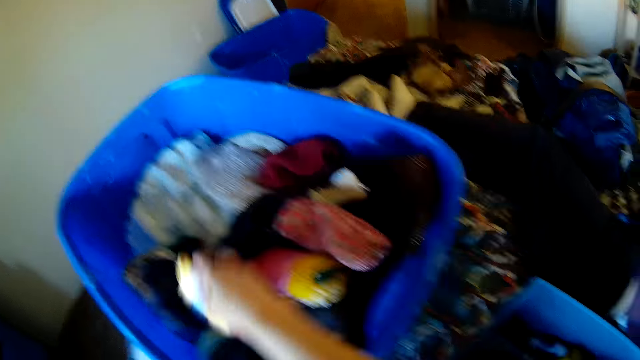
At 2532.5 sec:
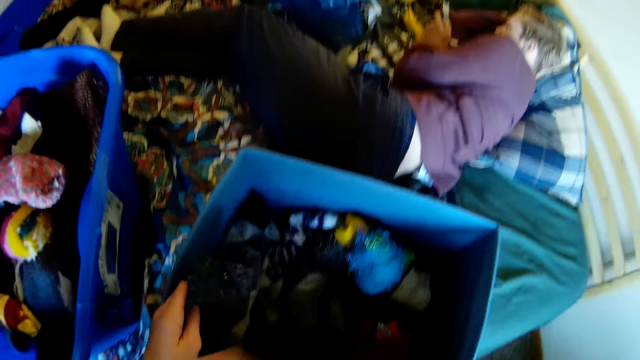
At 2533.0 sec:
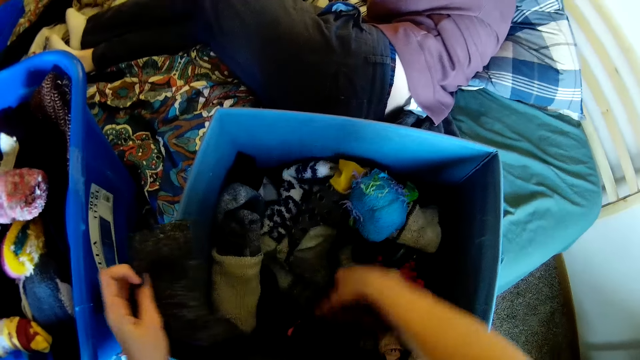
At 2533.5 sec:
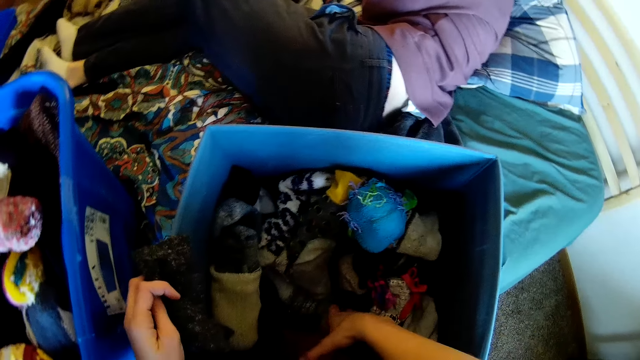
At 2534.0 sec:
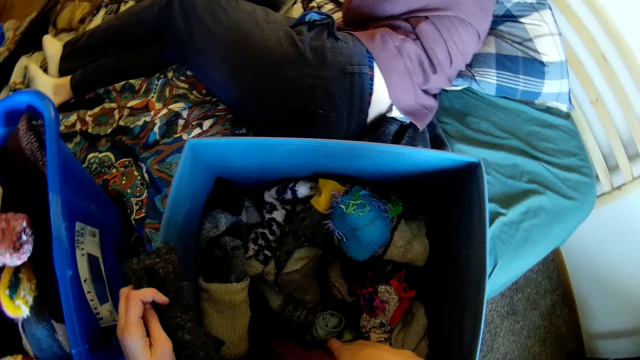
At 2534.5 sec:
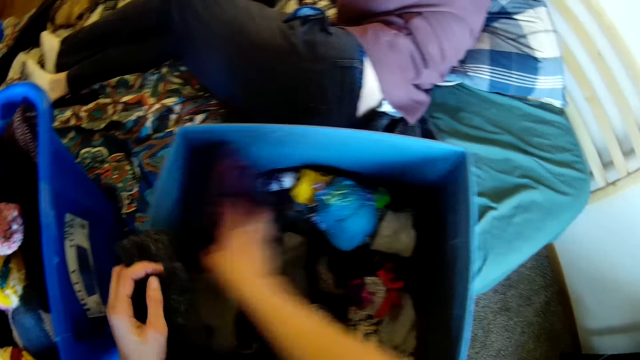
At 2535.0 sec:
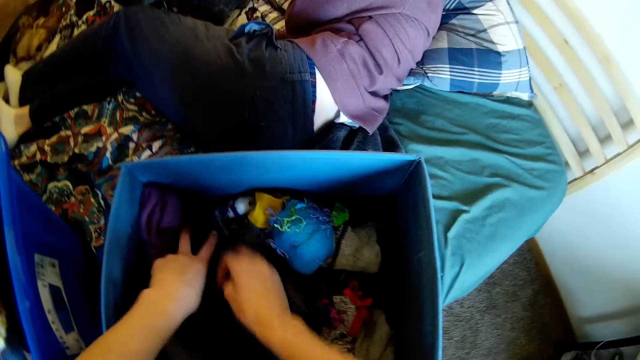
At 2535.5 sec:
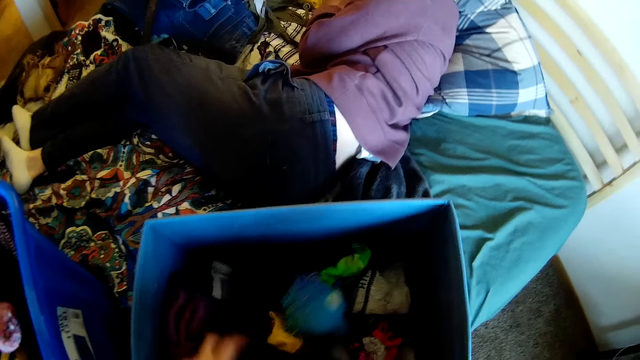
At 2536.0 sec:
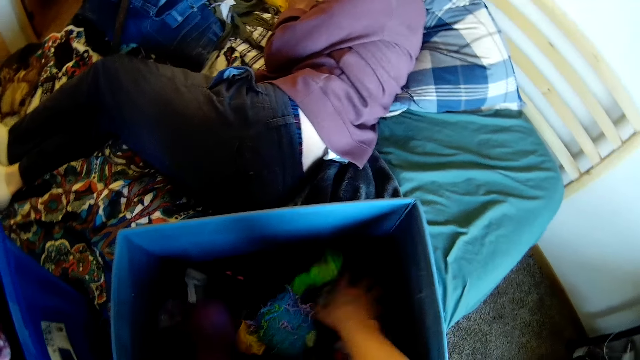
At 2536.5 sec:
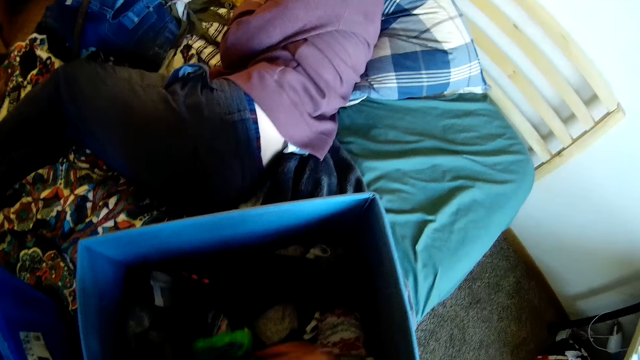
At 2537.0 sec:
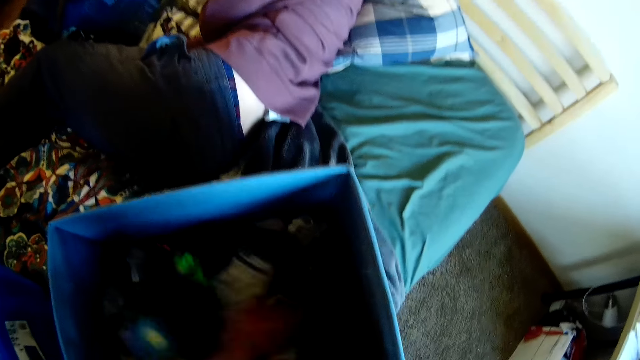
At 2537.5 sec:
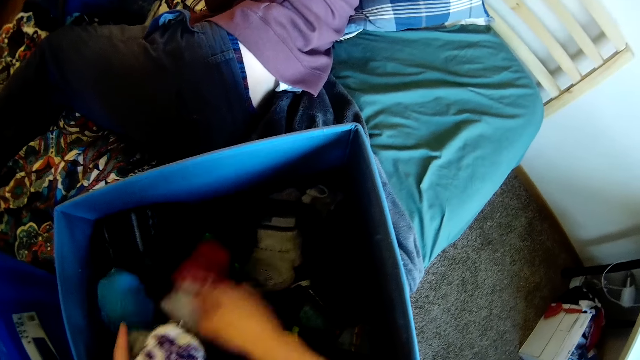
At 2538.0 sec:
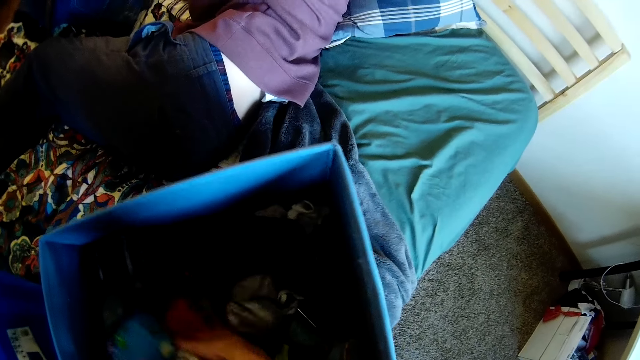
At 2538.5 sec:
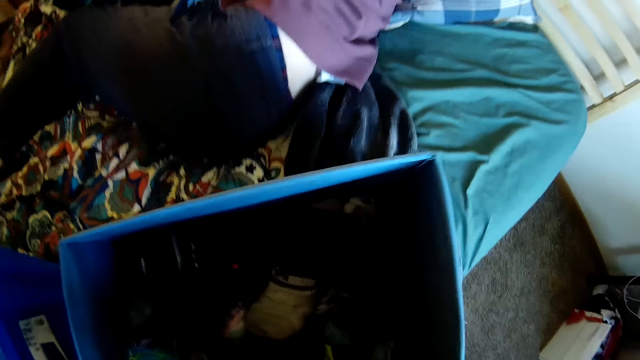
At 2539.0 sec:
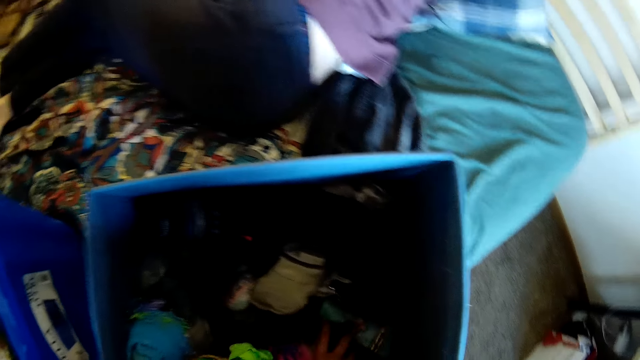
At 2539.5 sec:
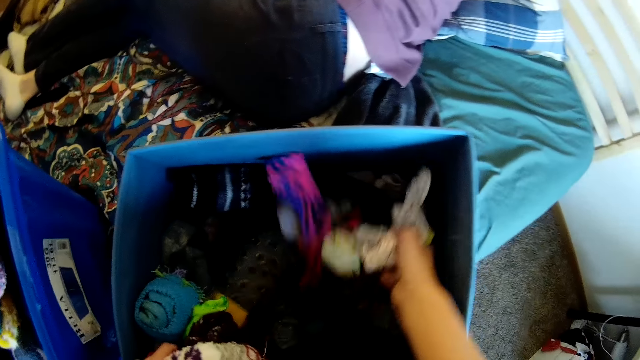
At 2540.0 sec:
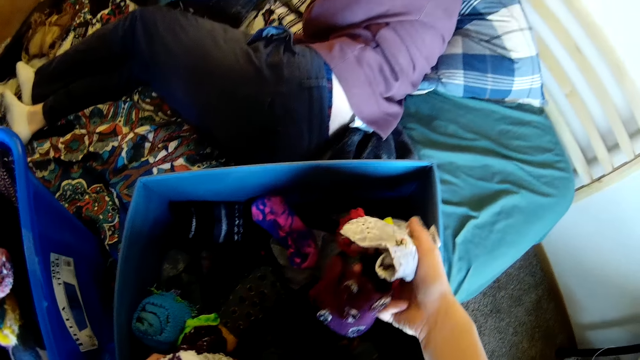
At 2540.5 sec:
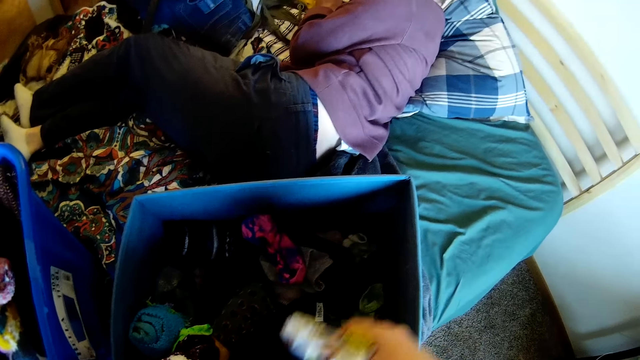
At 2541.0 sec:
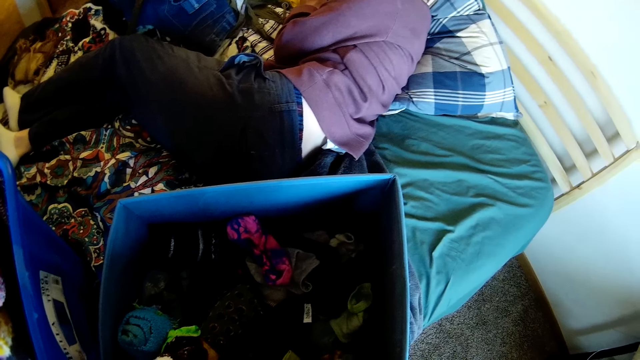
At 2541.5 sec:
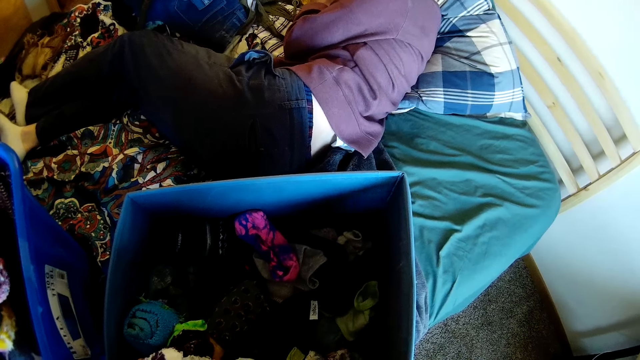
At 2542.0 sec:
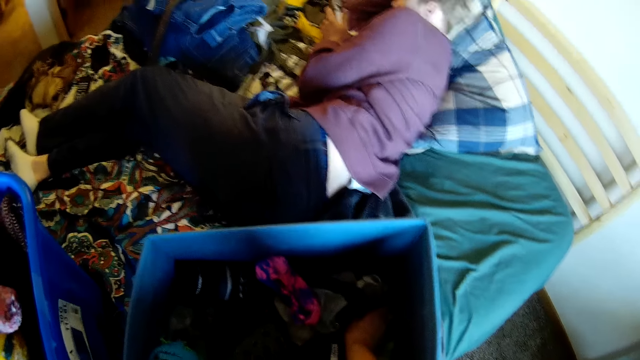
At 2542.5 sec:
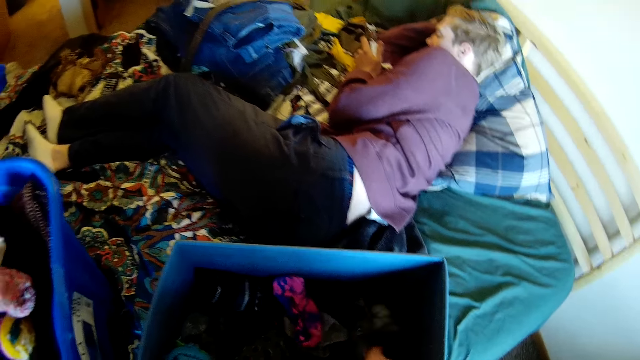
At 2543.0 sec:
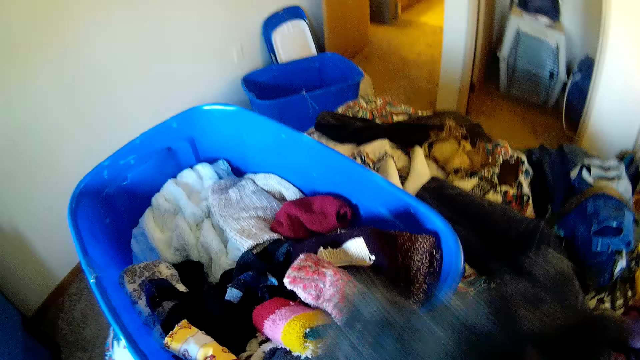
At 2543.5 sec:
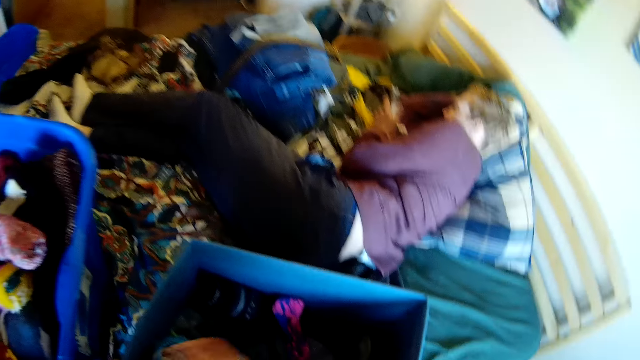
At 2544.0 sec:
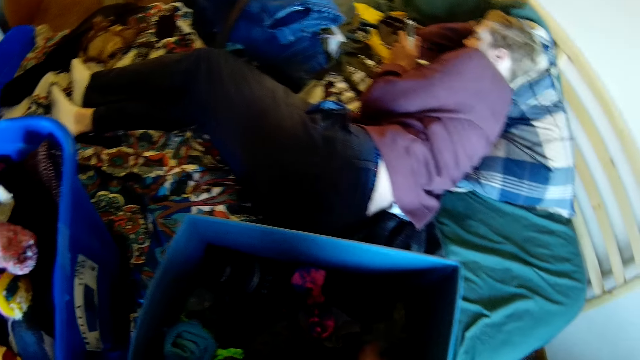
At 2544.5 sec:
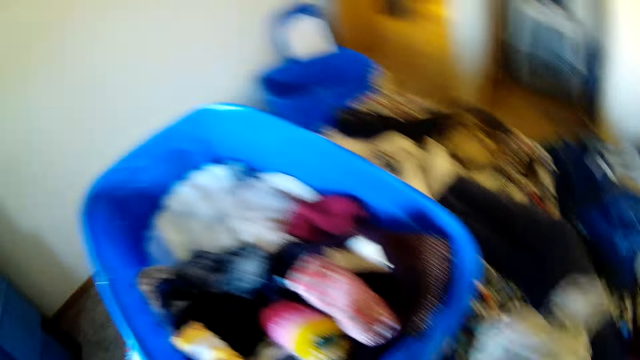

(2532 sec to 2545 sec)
The camera wearer picks the sock. They put the sock in the plastic bin. They pick the sock. They move the socks in the plastic bin. They look around. They hold the socks. They pick the sock. They put the socks in the plastic bin.

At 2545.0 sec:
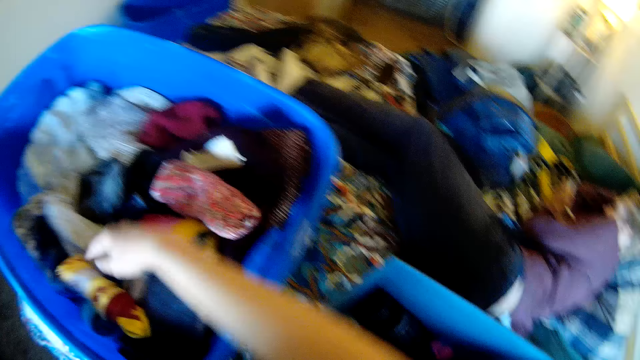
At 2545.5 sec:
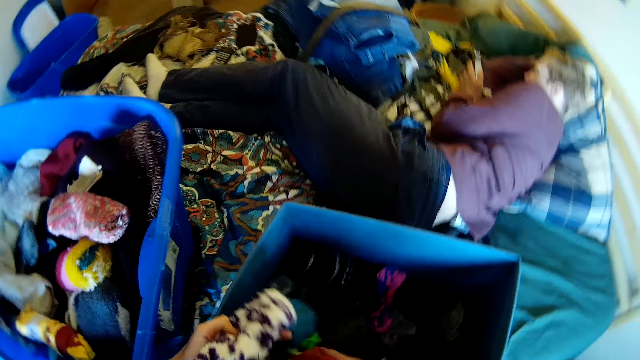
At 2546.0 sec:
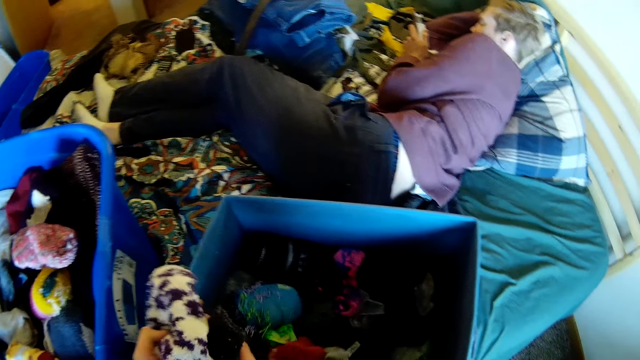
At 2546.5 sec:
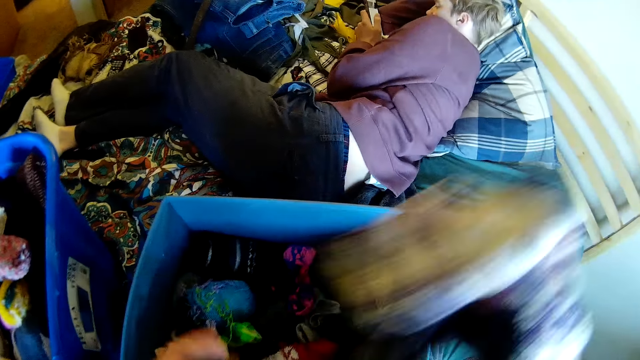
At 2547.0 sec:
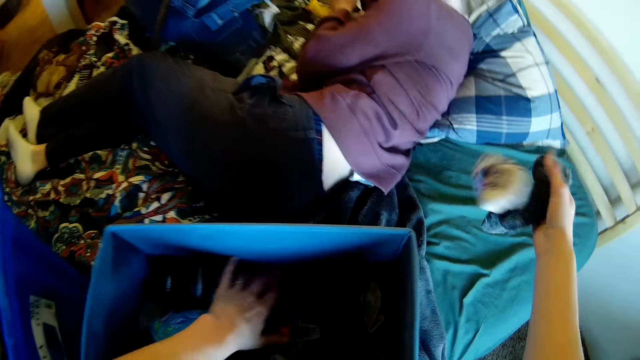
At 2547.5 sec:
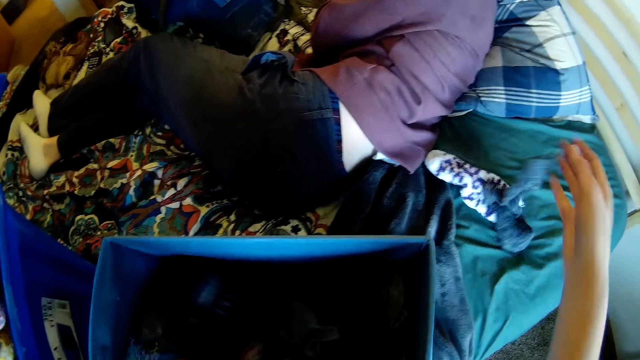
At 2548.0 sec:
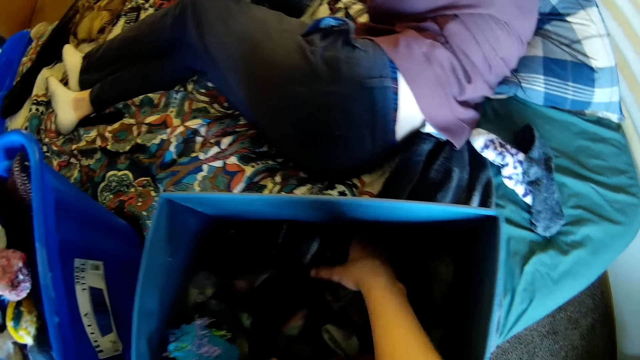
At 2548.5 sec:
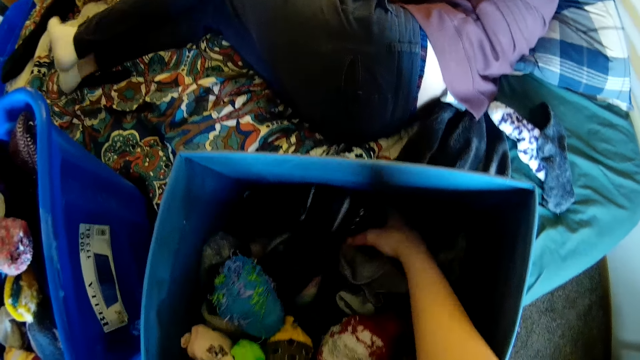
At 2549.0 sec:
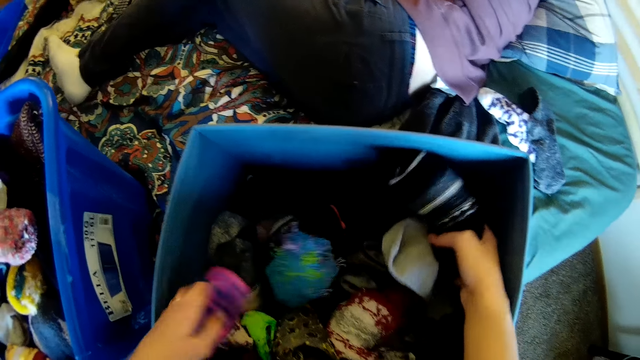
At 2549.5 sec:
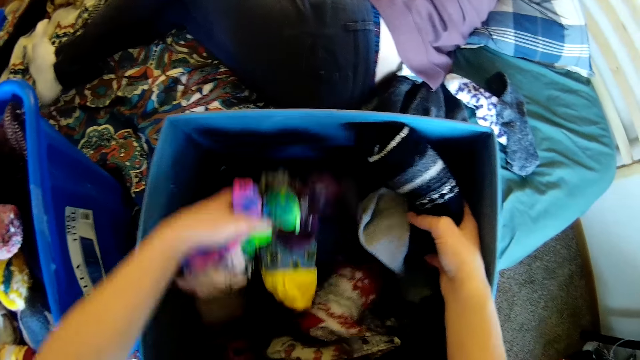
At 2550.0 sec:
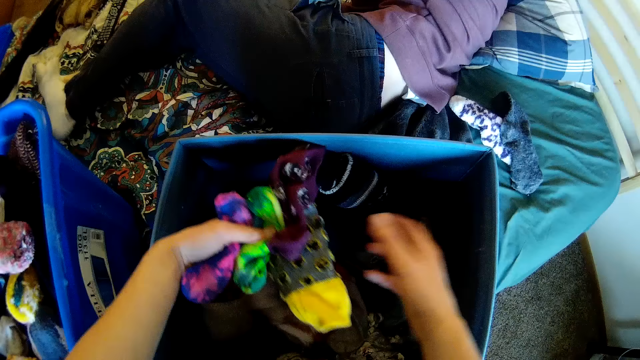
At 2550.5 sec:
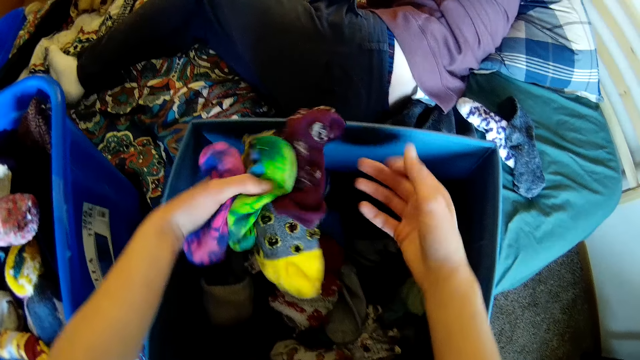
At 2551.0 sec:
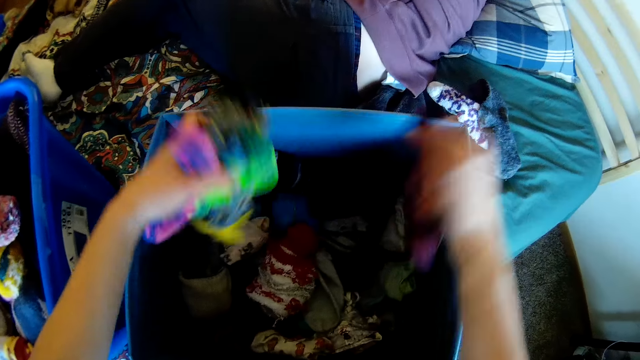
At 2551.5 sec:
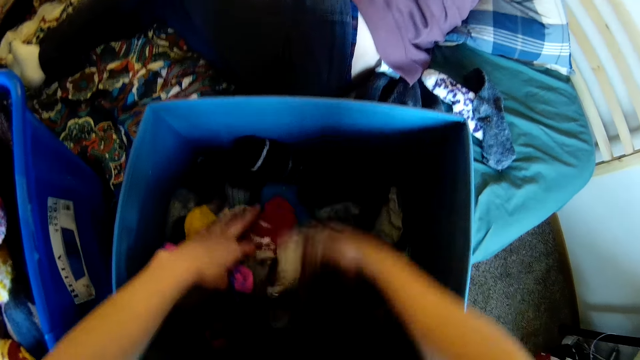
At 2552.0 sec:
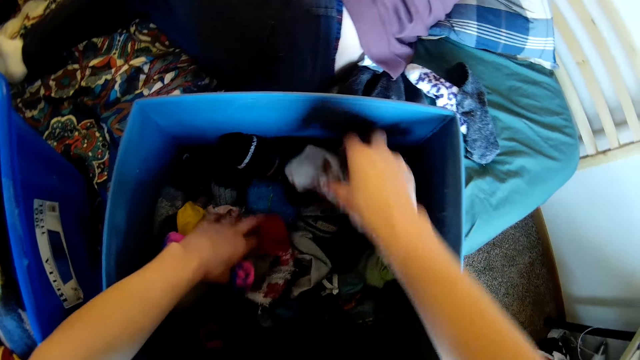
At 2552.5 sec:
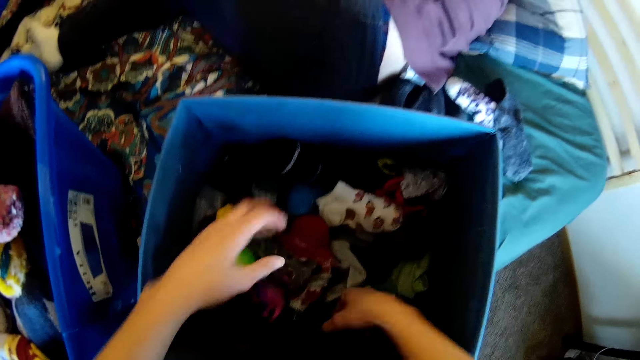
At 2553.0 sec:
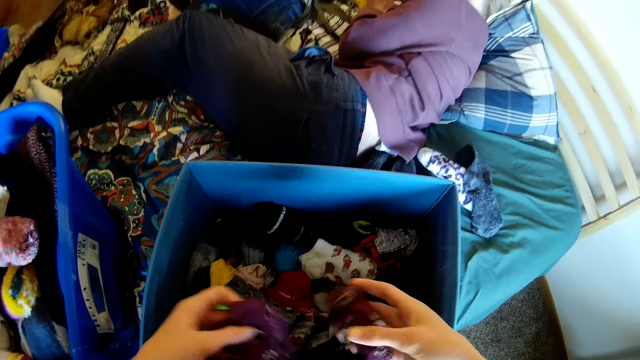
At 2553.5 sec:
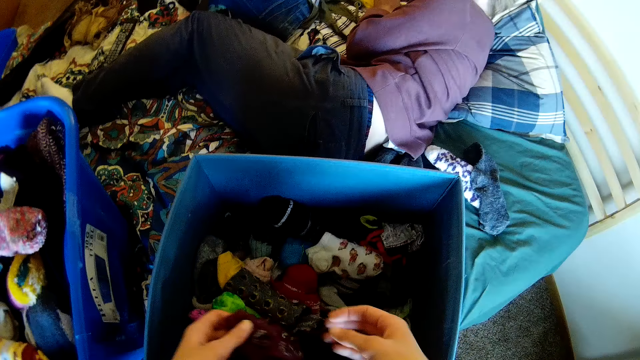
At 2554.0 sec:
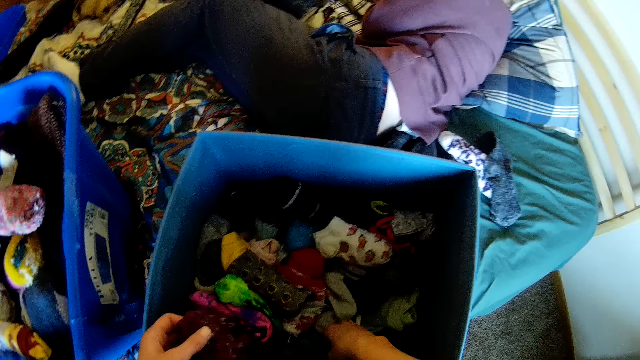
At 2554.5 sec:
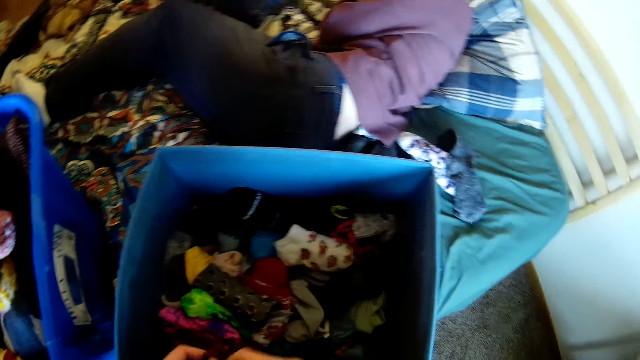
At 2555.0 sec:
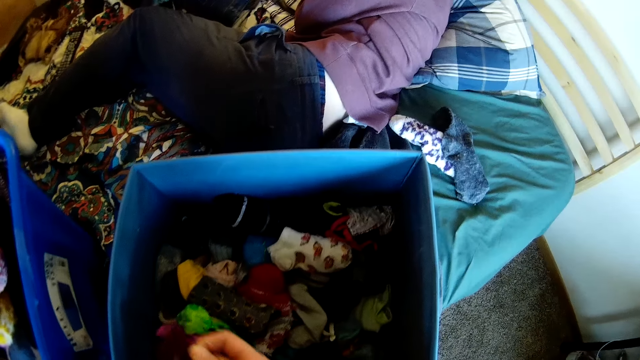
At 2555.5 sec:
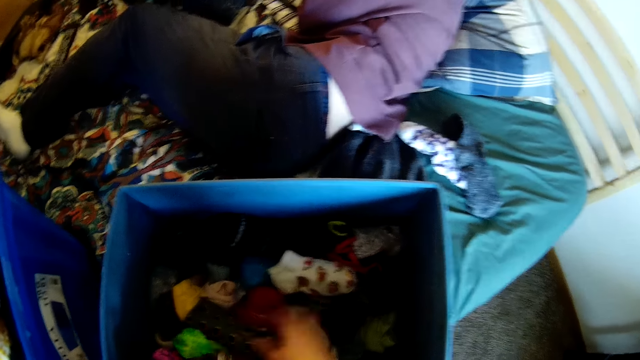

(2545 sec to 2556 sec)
The camera wearer holds the sock. They put the sock in the plastic bin. They pick the sock. They put the socks on the bed. They pick the socks. They hold the sock.
